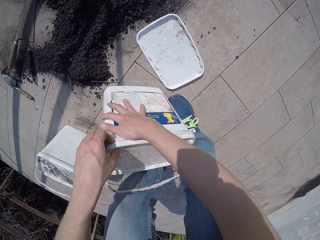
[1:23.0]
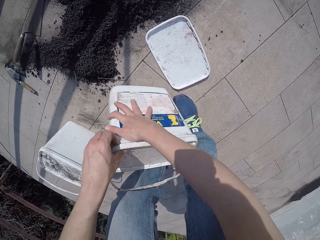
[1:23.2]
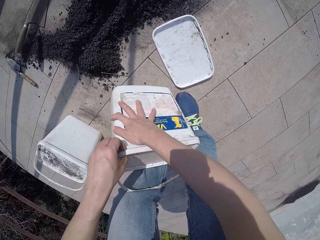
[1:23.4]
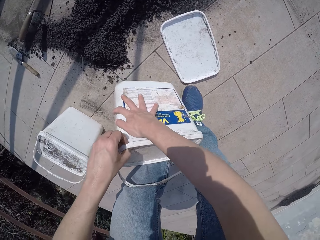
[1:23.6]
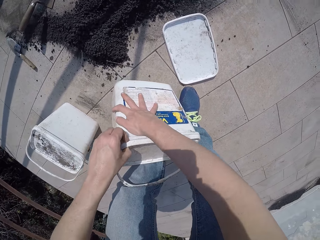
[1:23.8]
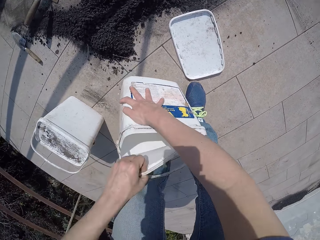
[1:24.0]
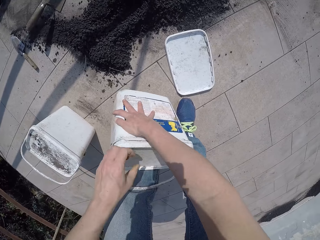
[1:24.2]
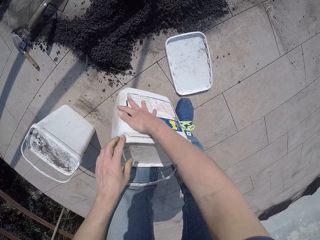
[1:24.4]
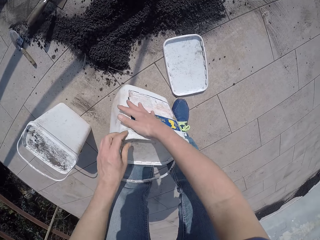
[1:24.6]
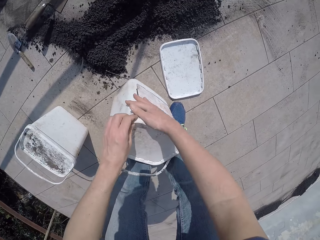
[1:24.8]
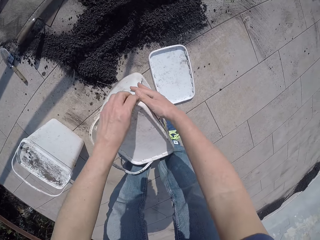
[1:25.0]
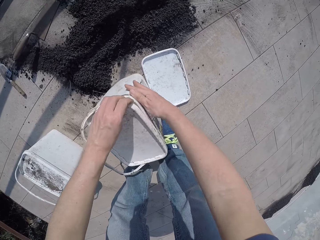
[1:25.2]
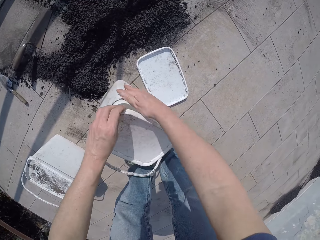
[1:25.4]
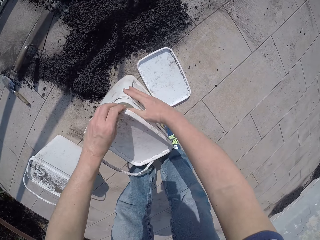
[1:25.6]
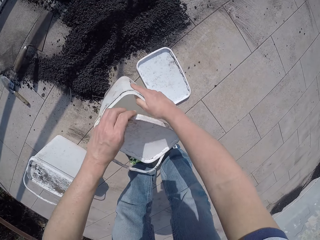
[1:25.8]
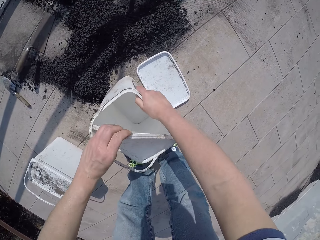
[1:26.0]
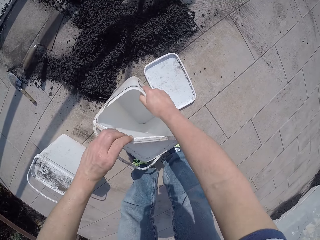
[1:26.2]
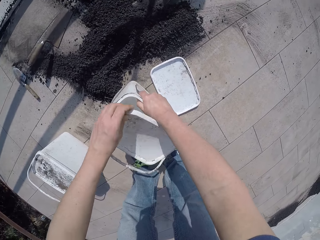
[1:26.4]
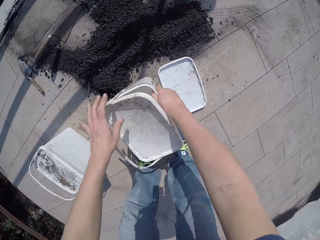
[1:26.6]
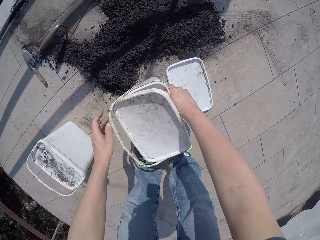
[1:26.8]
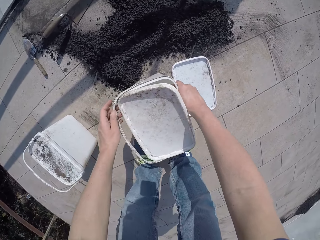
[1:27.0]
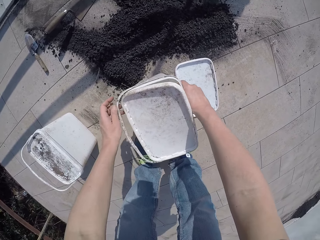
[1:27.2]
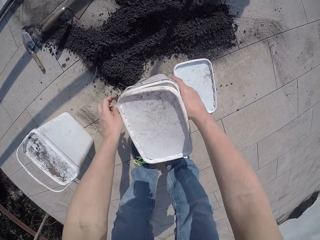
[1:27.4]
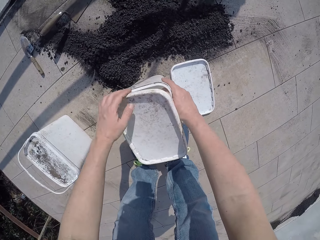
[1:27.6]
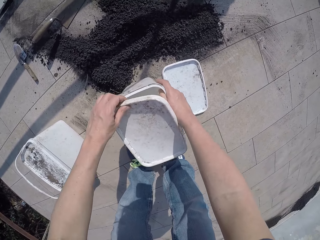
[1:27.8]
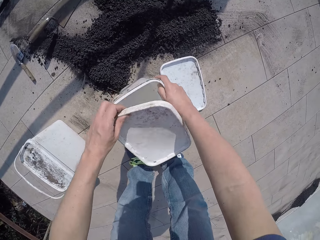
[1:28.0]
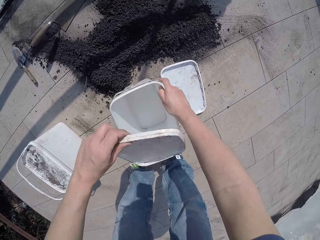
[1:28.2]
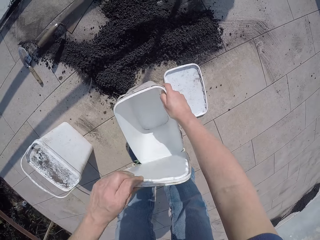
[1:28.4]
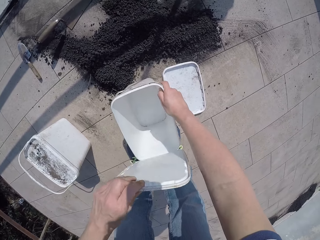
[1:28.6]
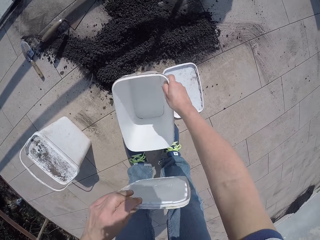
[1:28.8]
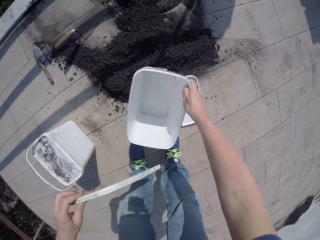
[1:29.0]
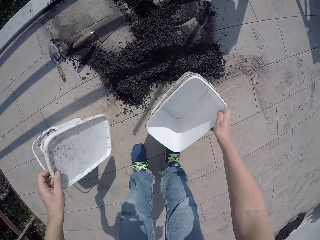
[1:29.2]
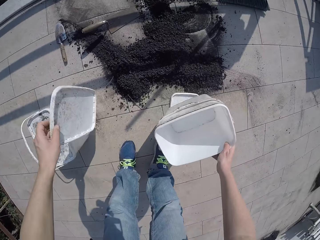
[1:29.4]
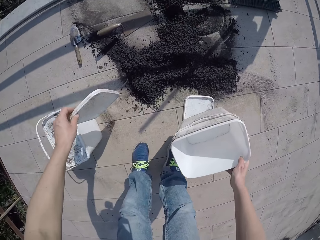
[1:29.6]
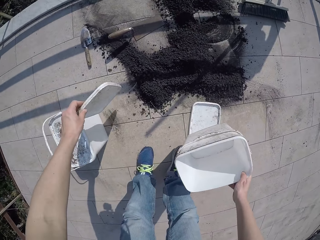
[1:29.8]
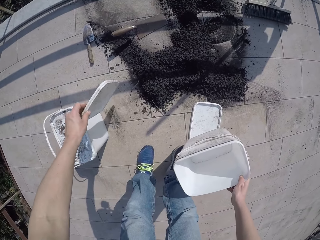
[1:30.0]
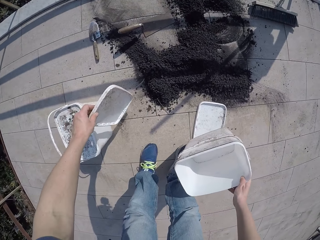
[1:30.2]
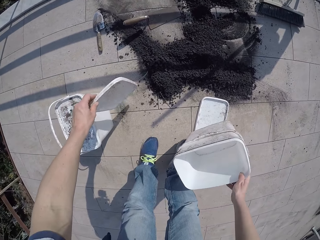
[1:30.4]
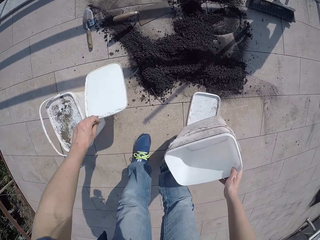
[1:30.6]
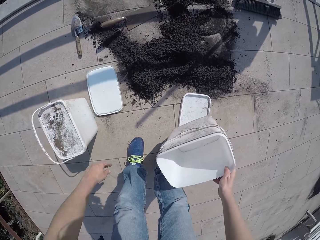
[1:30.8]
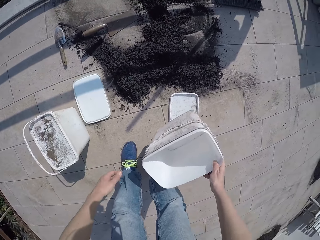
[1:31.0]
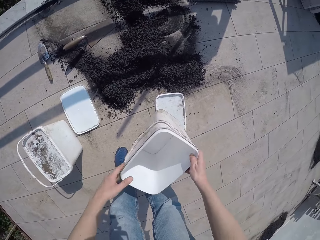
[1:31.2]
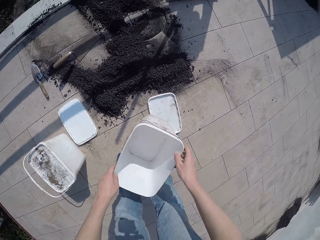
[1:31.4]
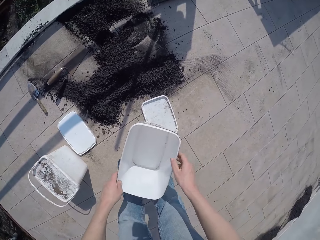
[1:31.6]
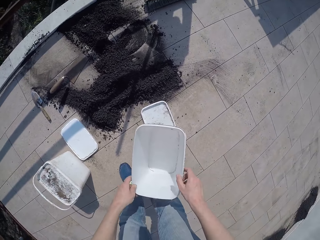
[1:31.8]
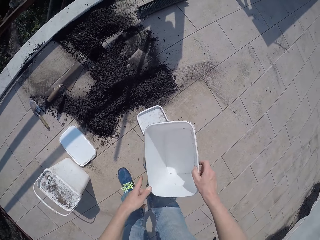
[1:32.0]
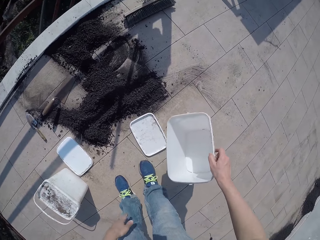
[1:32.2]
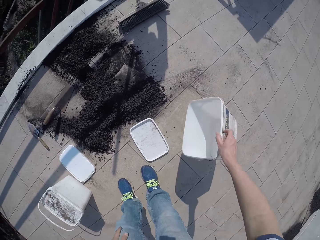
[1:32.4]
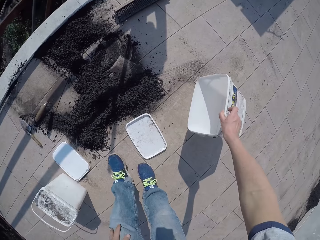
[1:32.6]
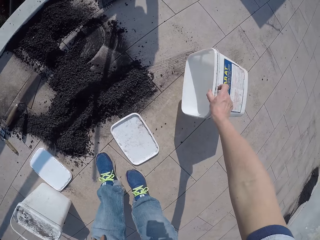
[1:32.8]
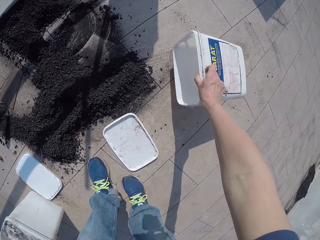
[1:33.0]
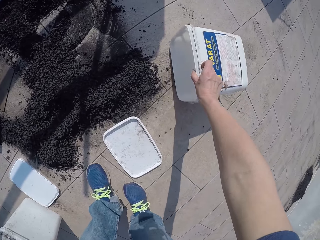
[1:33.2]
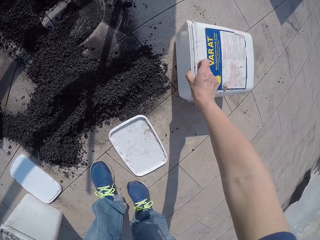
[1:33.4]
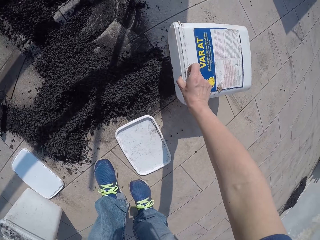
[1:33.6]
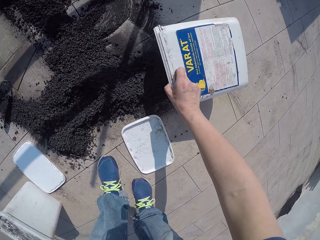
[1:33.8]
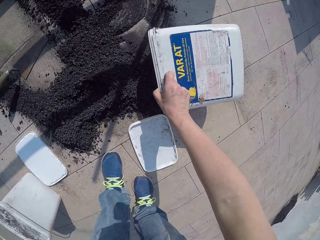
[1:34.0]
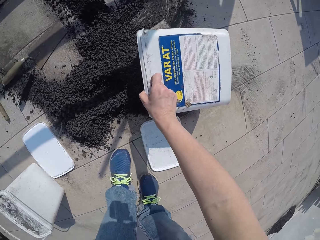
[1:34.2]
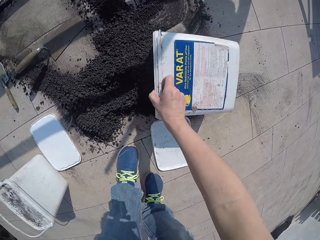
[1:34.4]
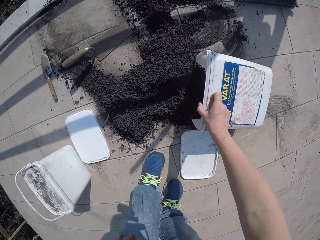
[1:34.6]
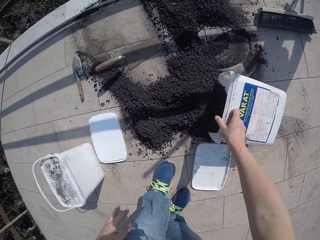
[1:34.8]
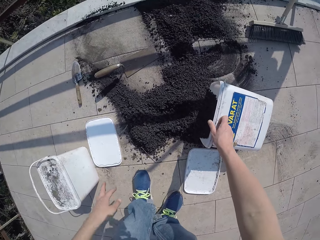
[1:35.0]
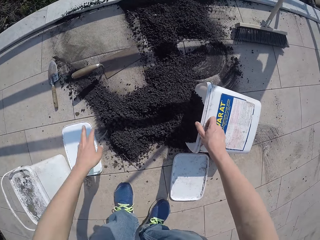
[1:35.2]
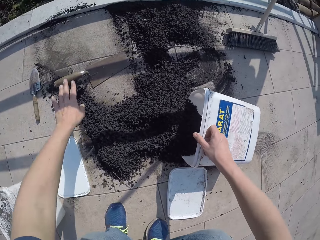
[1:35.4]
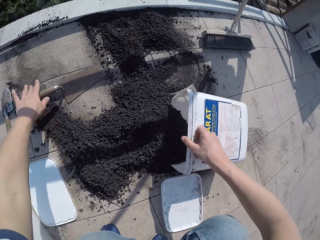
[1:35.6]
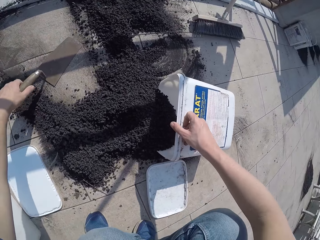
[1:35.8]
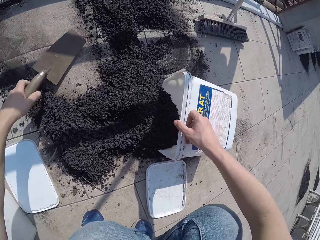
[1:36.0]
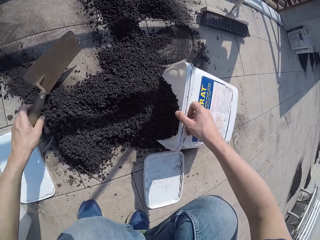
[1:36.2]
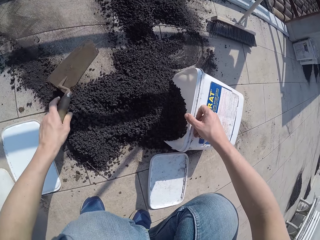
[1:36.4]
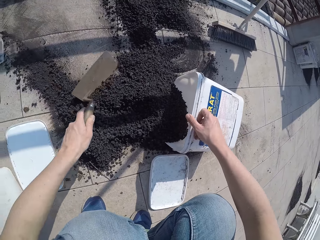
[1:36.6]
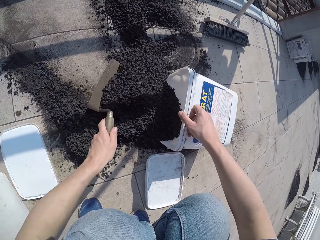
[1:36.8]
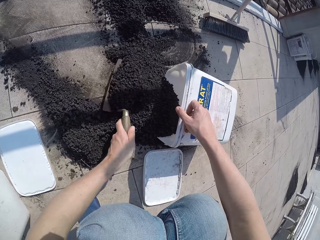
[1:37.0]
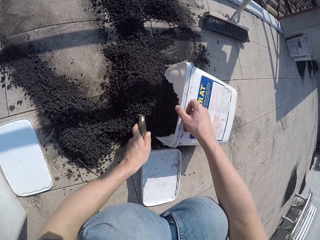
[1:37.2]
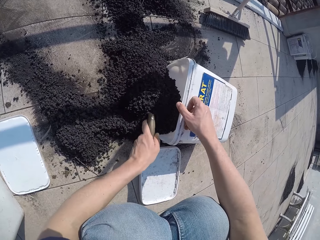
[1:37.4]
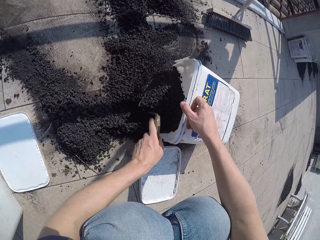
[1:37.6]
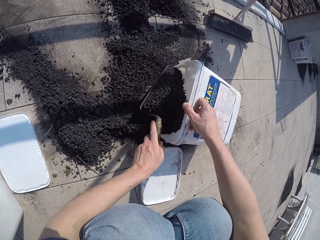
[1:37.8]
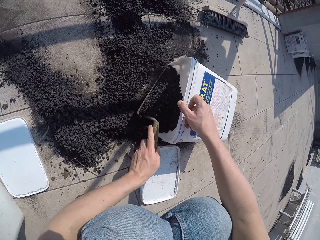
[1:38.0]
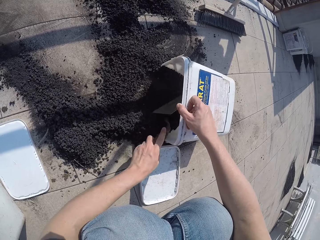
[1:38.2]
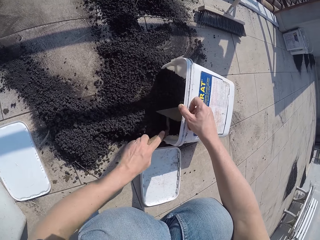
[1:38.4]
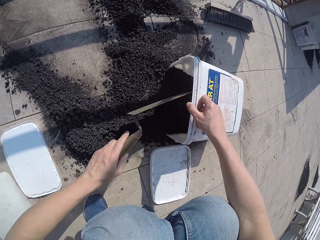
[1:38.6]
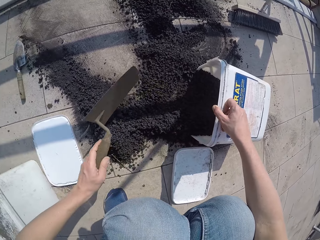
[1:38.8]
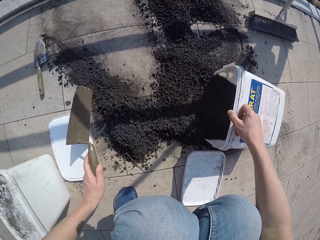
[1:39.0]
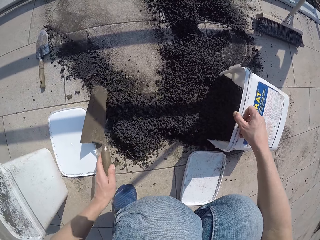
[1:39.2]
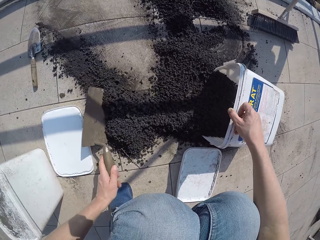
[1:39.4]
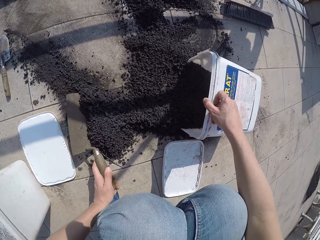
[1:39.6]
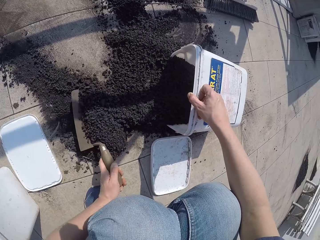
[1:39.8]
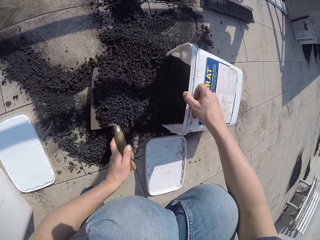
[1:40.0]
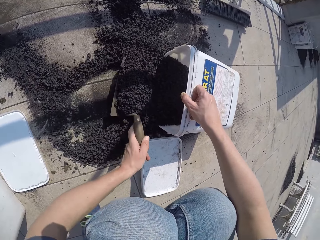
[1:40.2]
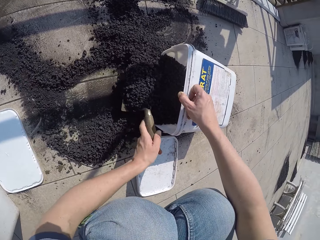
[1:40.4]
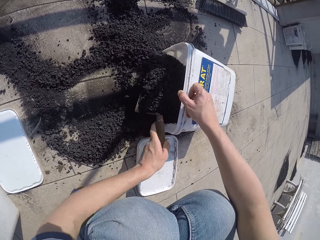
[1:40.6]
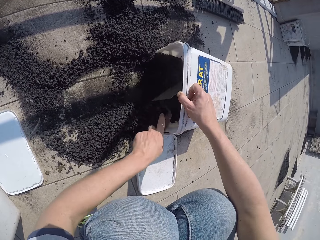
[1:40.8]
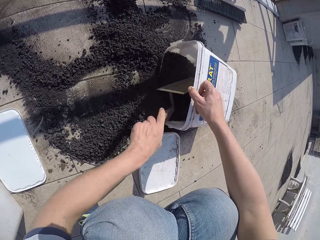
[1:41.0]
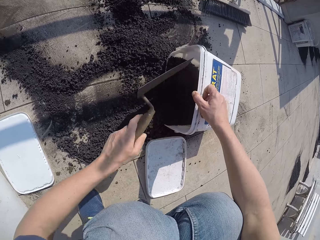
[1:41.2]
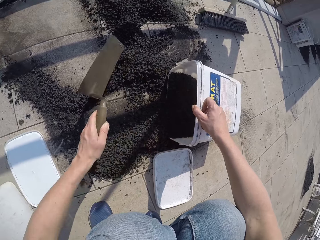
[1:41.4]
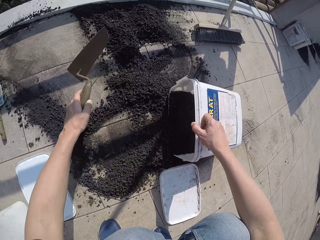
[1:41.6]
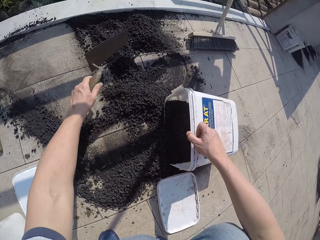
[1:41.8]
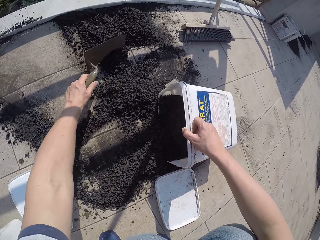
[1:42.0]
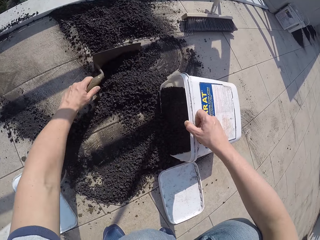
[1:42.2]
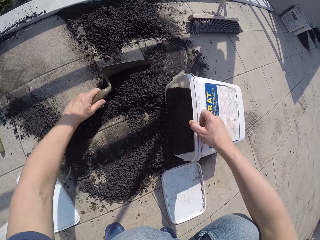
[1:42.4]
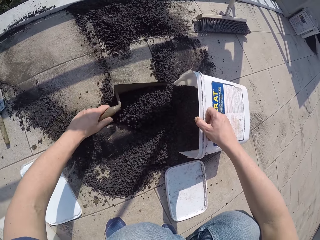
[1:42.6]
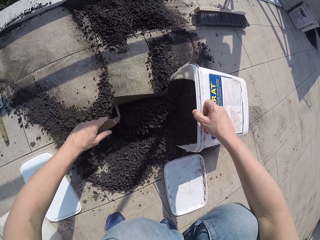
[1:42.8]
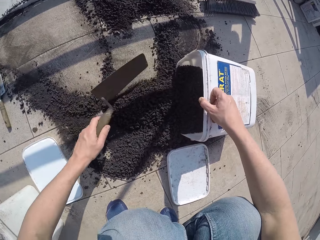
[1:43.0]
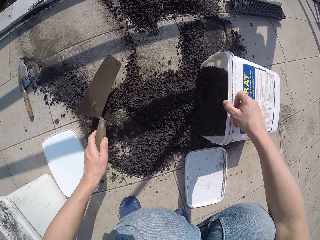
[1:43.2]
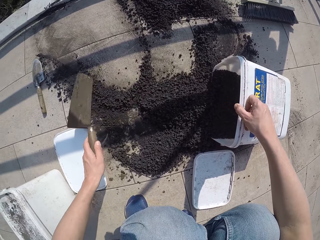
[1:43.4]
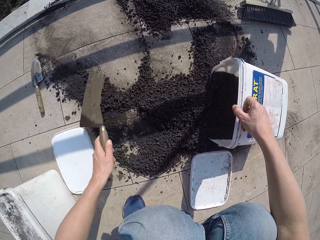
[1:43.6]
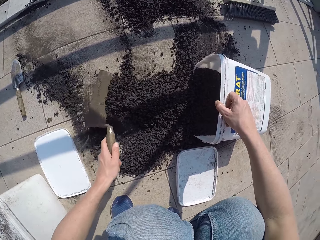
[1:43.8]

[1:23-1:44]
The camera wearer throws the lid on the floor. They collect the manure with the bucket. They pick up a shovel from the floor. They scoop the manure with the shovel. They put the manure in the bucket.
